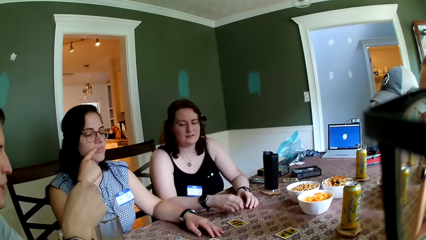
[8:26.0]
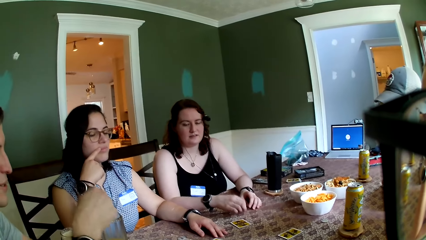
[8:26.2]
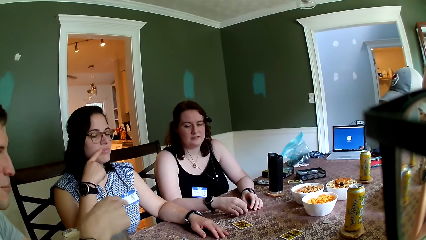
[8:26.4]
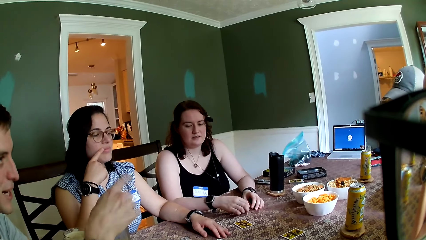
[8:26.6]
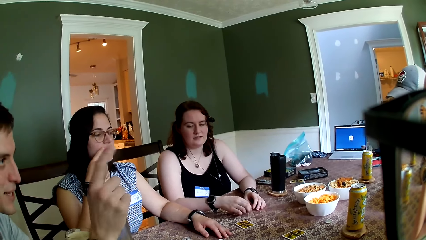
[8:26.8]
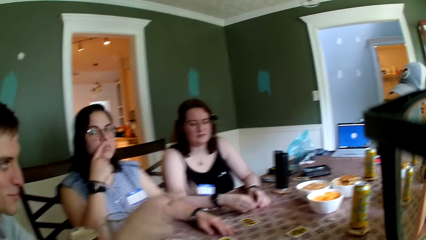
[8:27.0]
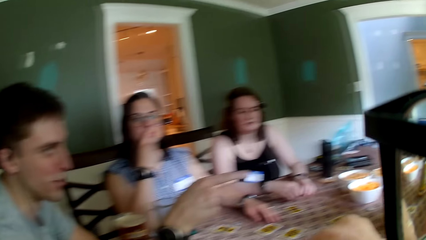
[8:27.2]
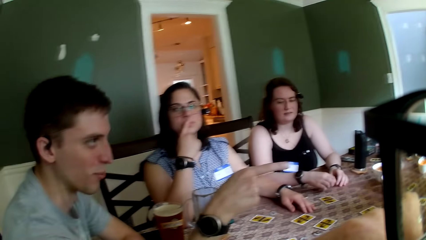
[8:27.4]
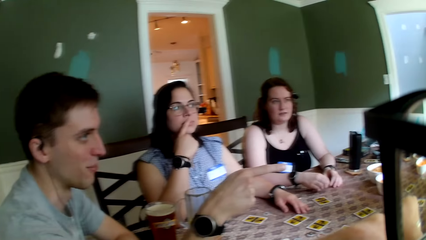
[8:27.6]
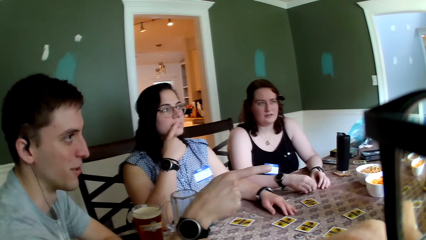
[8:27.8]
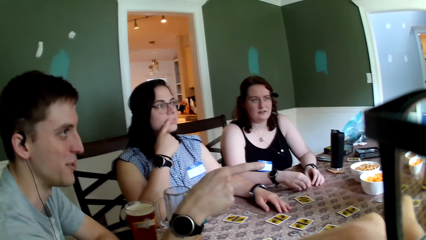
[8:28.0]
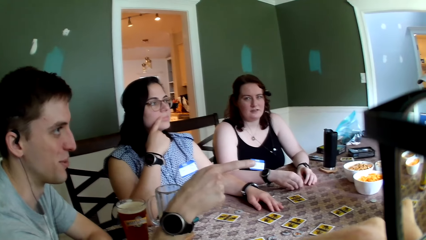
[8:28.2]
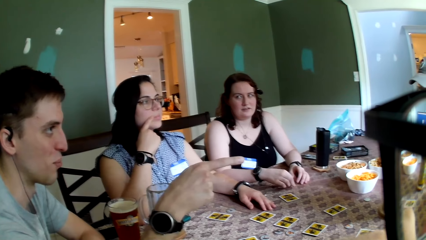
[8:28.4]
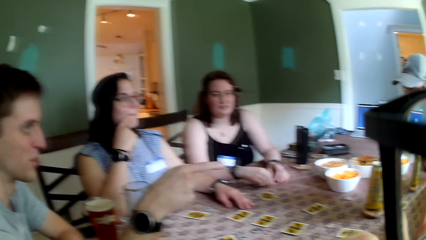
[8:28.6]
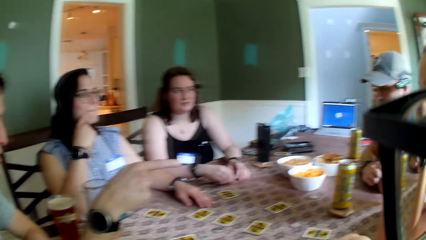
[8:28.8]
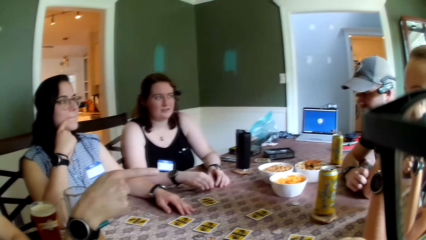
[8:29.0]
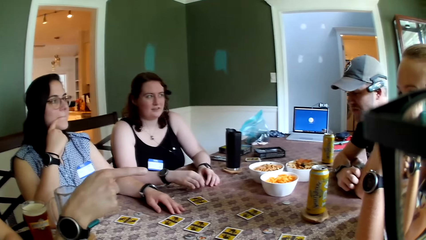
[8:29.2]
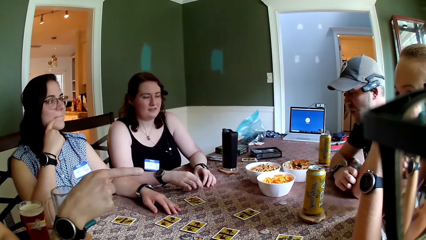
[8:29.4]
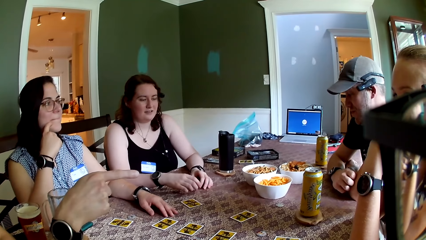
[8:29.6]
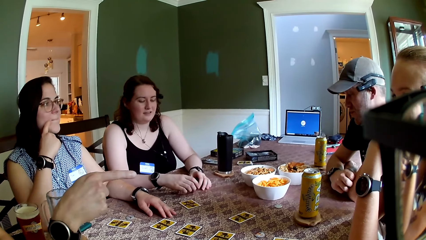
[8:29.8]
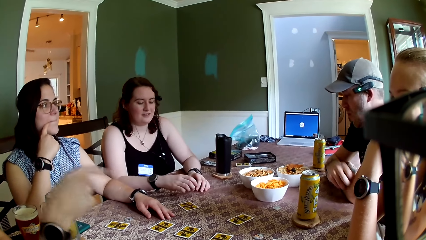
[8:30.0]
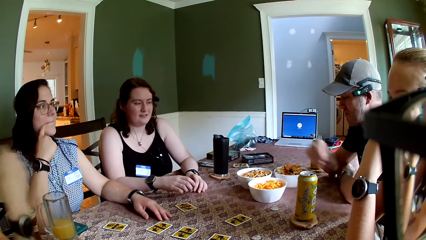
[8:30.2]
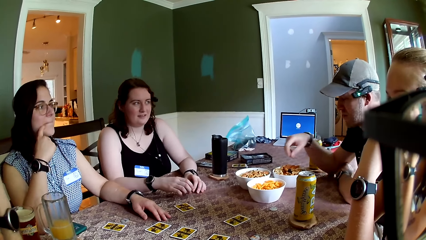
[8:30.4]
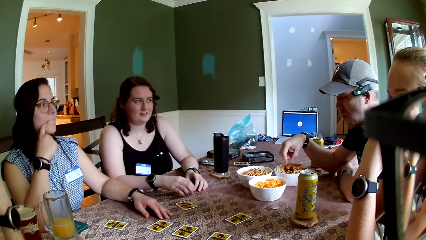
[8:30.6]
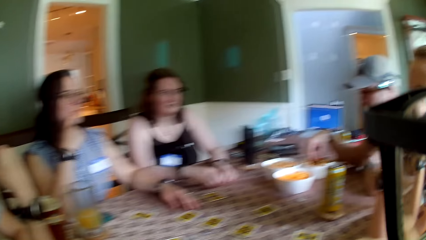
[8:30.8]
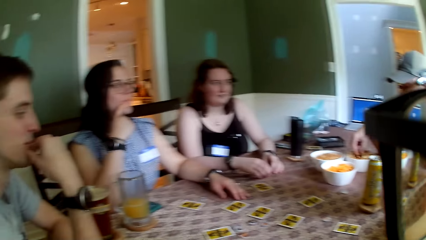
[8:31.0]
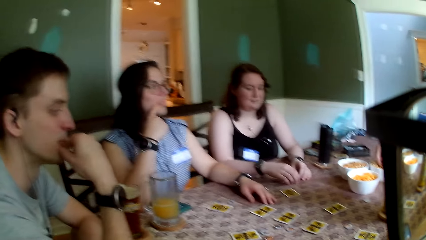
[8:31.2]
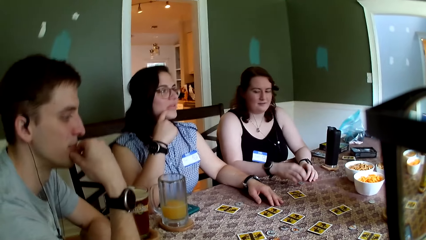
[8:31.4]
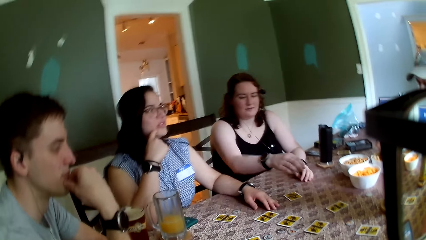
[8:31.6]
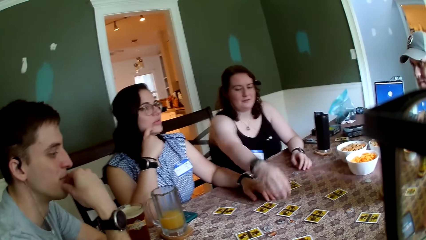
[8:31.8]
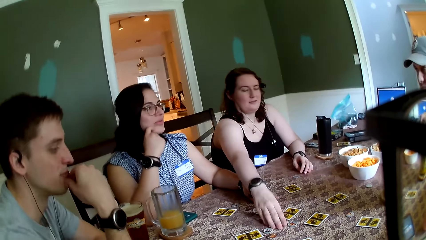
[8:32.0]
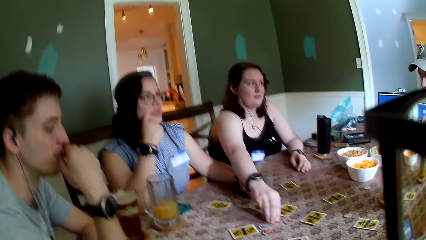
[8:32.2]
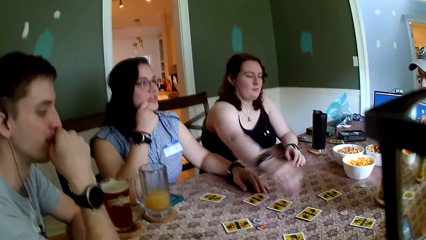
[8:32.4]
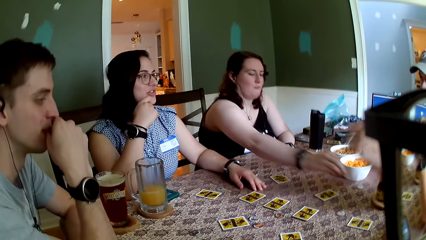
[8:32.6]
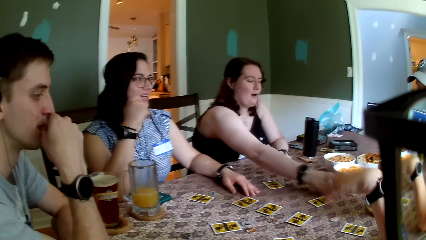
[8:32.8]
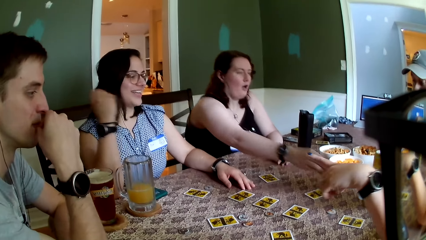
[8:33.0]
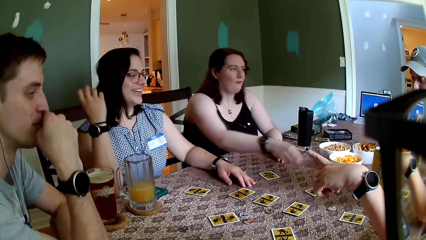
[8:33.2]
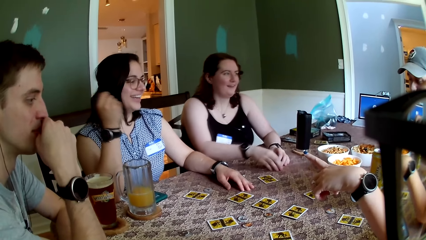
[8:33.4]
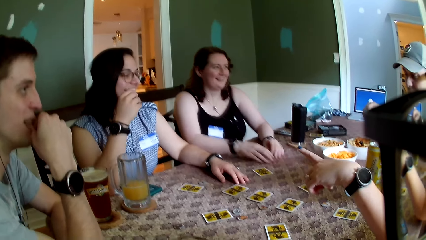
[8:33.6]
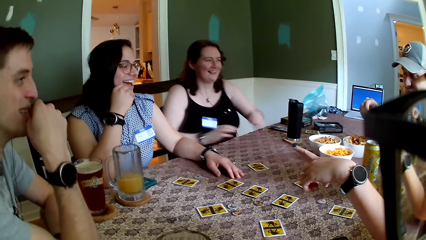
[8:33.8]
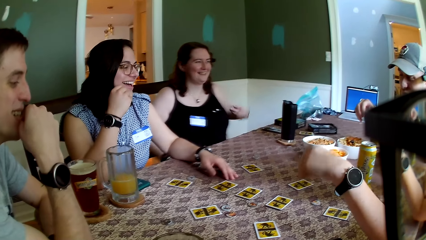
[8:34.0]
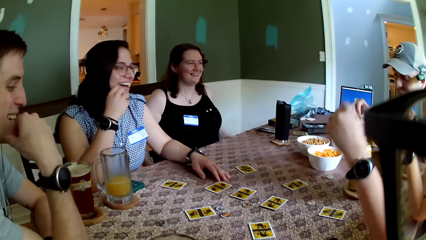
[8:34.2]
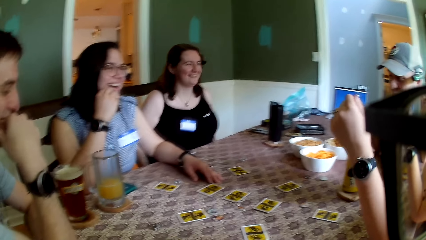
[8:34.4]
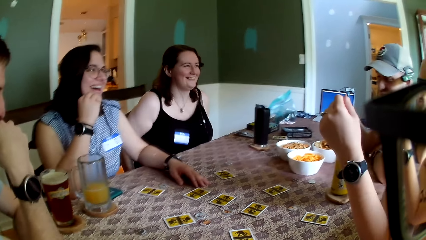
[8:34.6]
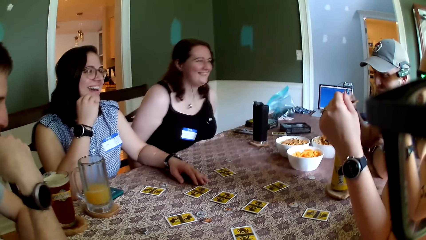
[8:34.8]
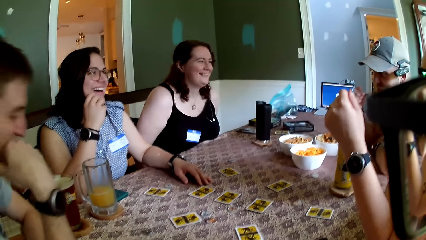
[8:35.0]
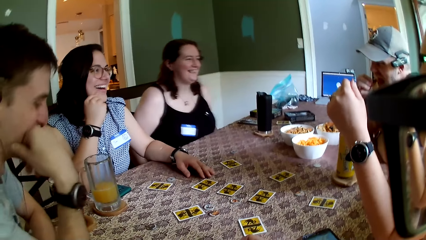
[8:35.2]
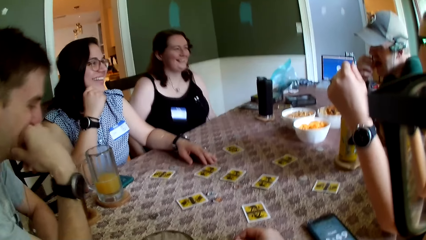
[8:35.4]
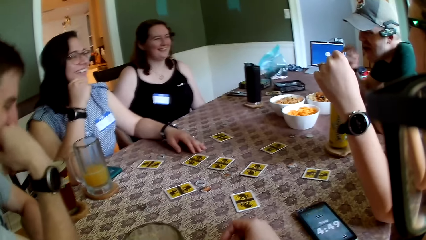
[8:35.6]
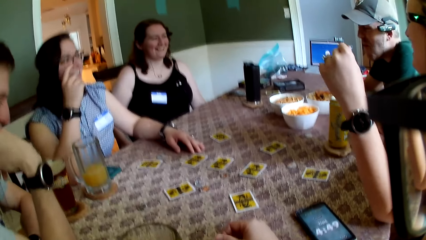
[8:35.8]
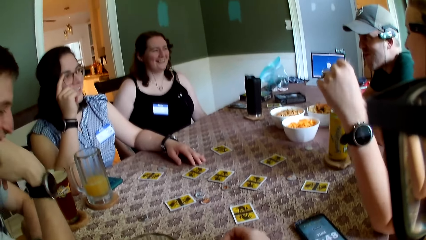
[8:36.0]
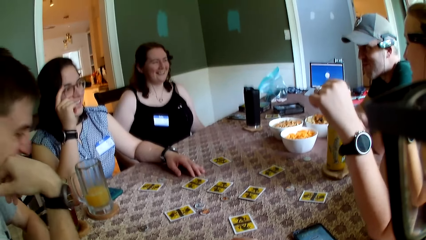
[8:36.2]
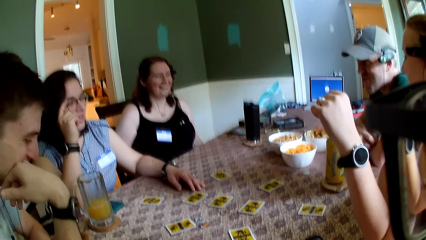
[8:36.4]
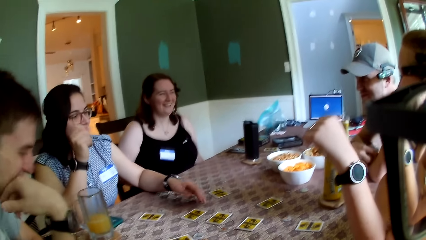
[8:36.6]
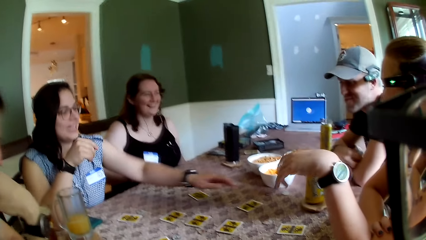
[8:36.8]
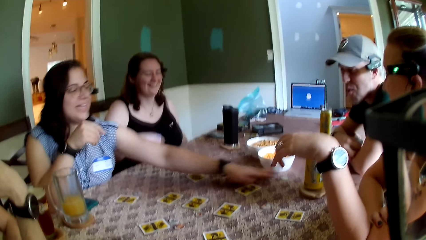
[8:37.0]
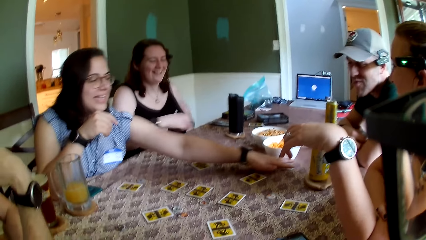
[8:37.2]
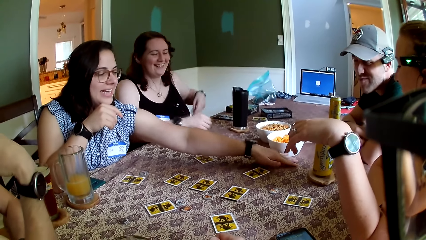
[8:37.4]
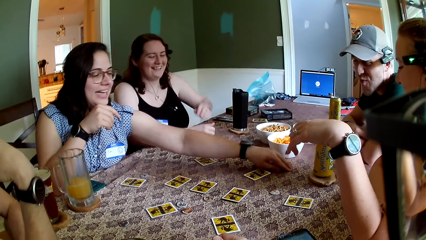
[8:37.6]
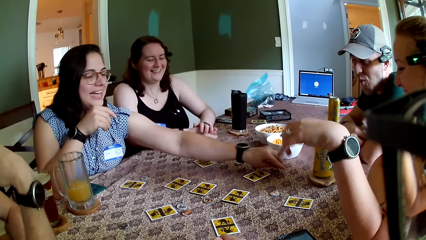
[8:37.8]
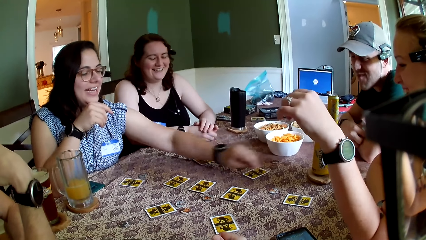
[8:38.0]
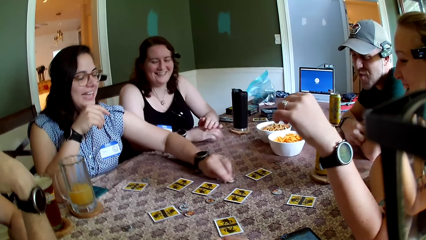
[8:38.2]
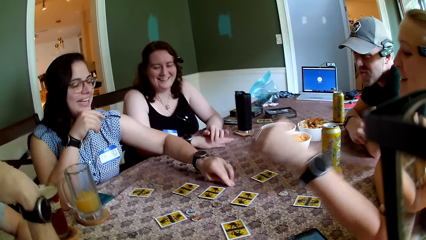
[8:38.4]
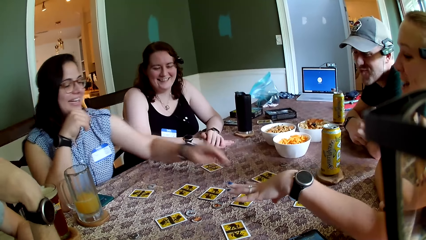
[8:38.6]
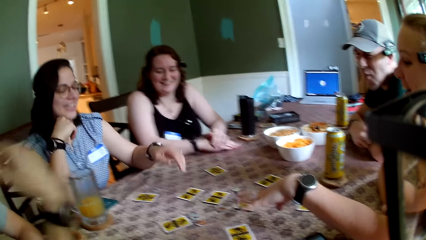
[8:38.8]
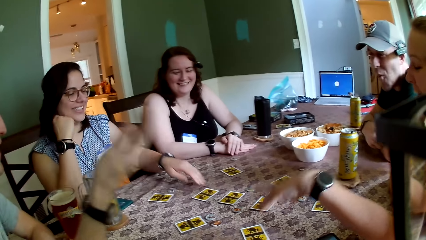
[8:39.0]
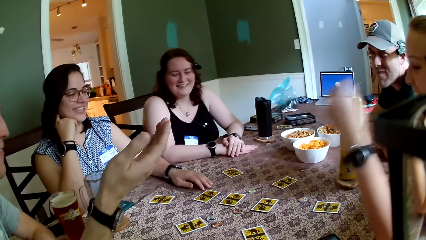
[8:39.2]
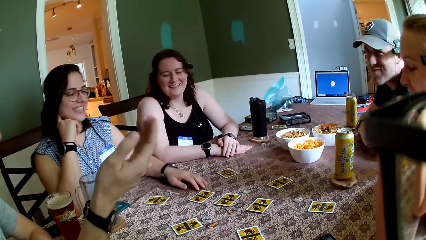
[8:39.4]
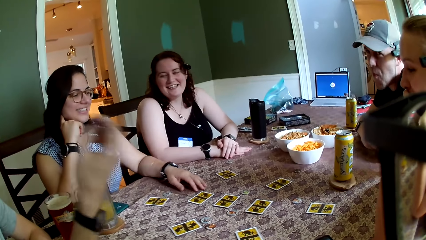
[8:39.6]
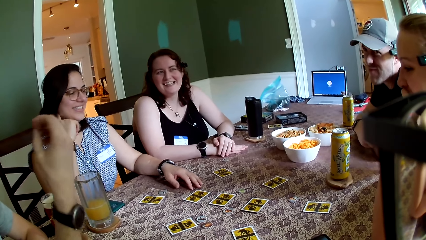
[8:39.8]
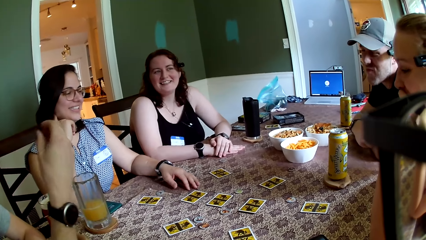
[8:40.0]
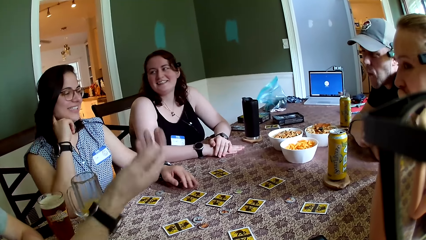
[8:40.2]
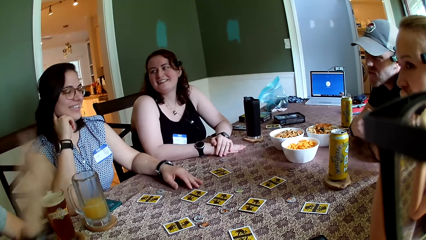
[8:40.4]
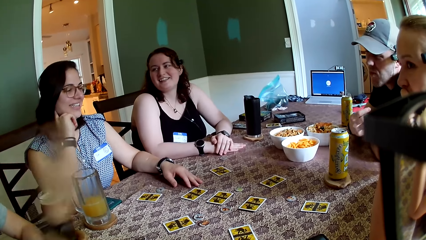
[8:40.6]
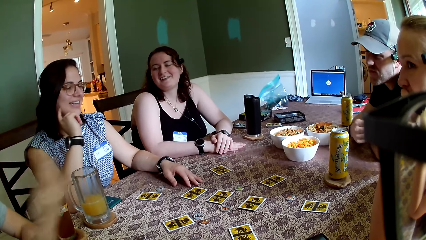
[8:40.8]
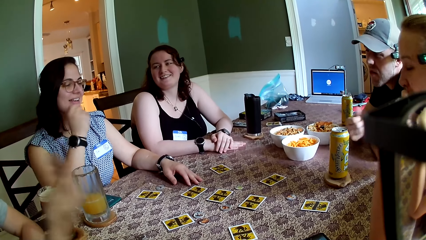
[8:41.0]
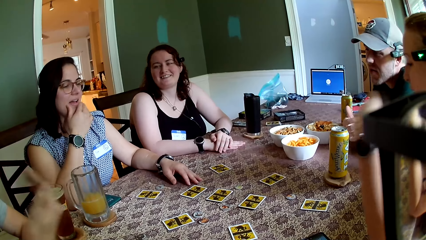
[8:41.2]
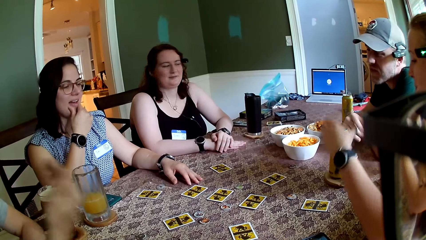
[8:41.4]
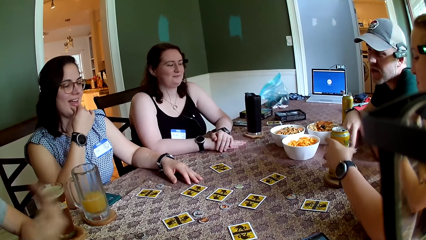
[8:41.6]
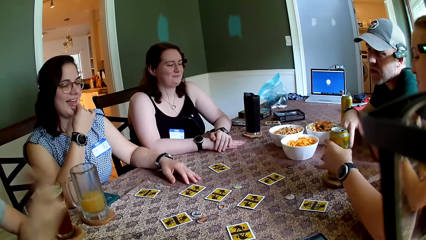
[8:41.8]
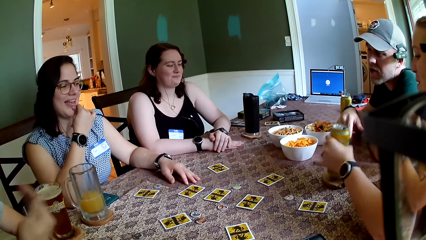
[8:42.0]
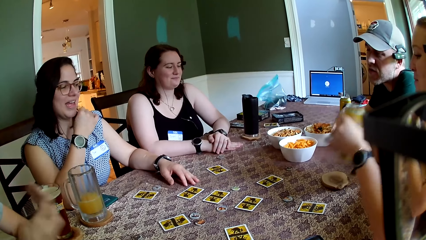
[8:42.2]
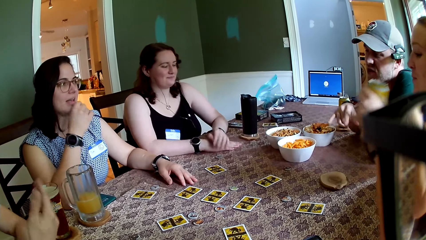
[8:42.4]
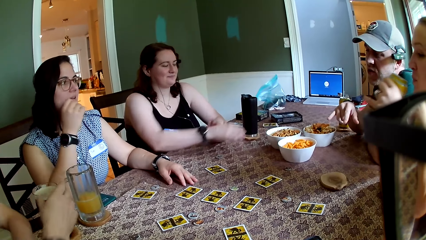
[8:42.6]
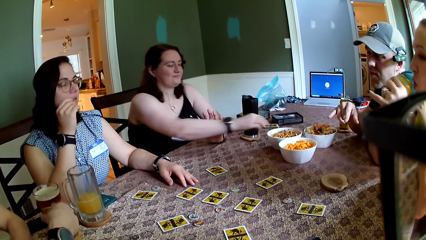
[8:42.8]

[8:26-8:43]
A man points his right hand at a woman. Another man picks a snack from the bowl with his right hand. Another woman picks a coin from the table with her right hand. A lady moves a card. The second woman drops the coin on the table with her right hand. The other man eats the snack in his right hand. A third woman picks the coin with her left hand from the table. Another lady holds cards. The third woman drops the coin on the table with her left hand. The first woman picks a can of soda with her left hand from the table.
